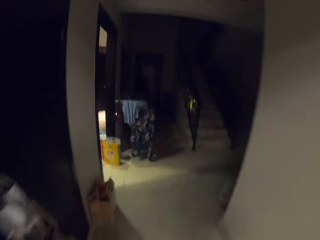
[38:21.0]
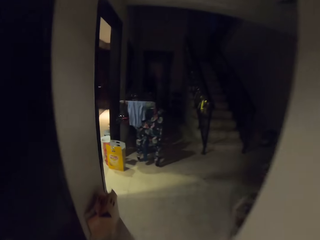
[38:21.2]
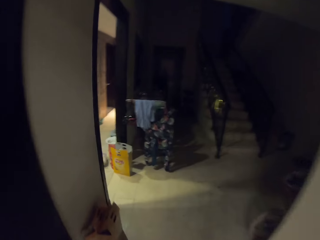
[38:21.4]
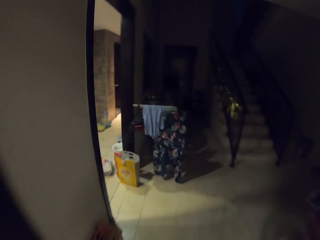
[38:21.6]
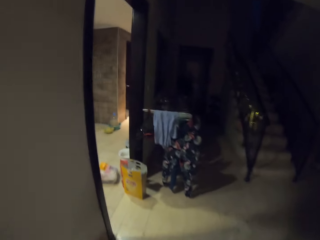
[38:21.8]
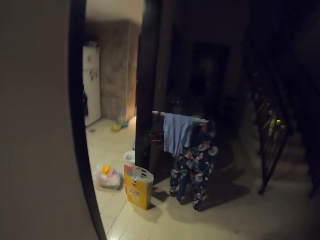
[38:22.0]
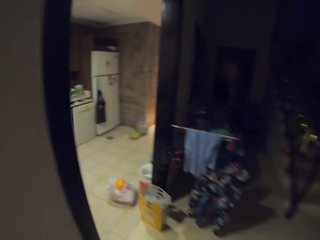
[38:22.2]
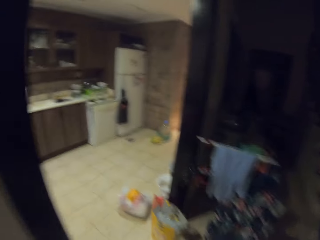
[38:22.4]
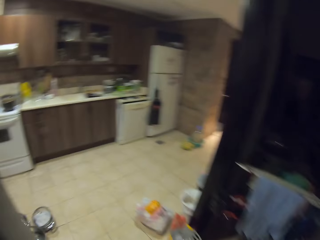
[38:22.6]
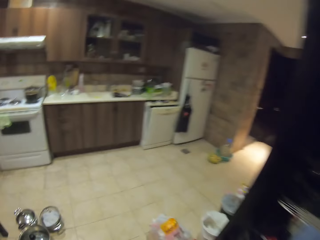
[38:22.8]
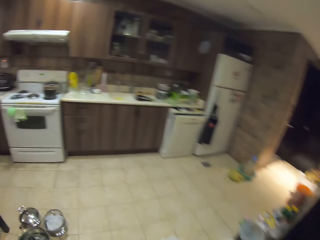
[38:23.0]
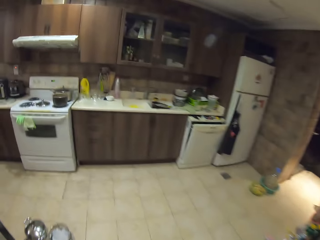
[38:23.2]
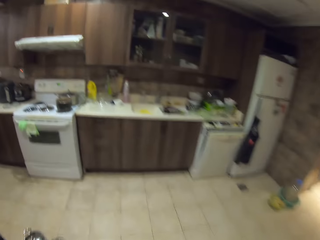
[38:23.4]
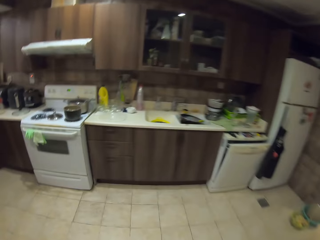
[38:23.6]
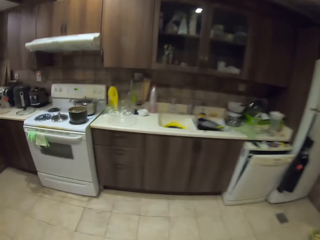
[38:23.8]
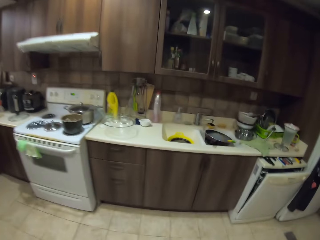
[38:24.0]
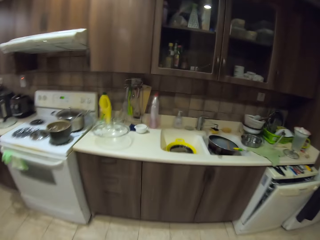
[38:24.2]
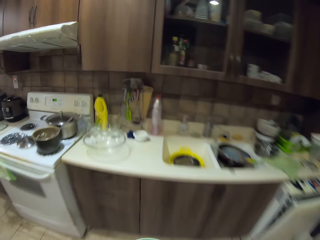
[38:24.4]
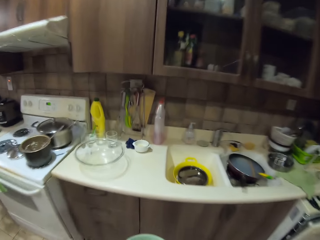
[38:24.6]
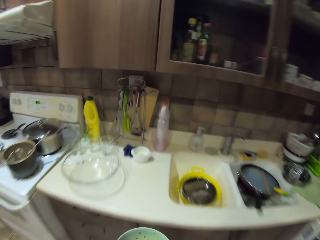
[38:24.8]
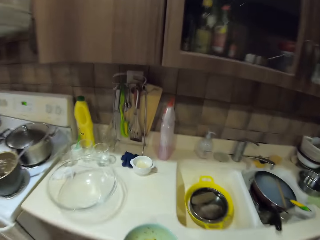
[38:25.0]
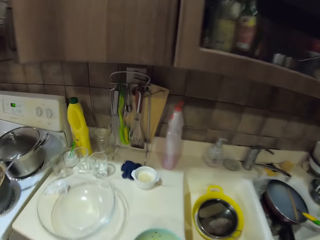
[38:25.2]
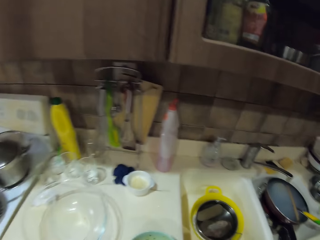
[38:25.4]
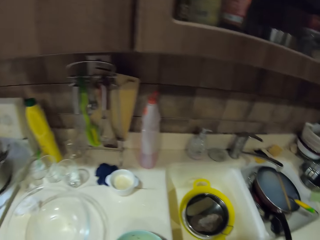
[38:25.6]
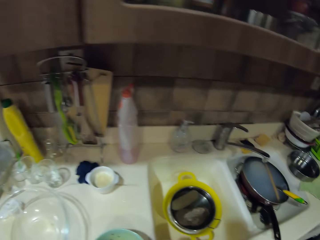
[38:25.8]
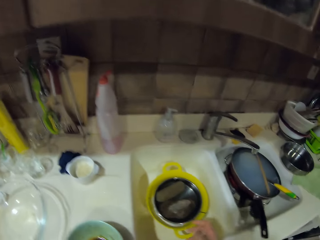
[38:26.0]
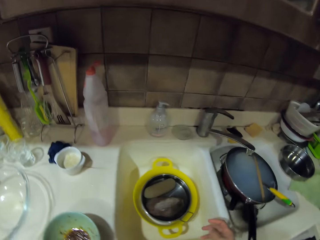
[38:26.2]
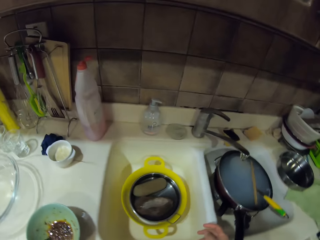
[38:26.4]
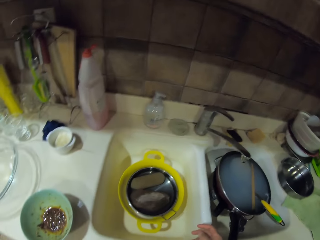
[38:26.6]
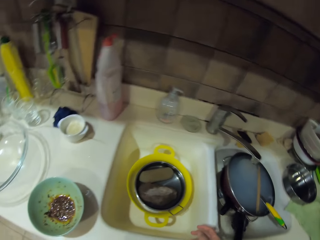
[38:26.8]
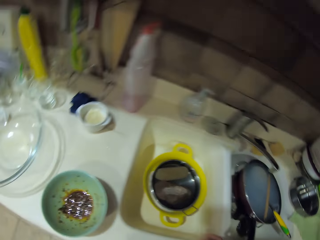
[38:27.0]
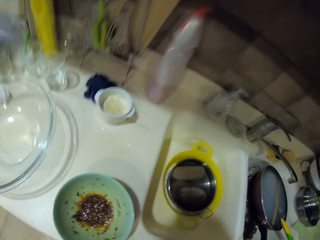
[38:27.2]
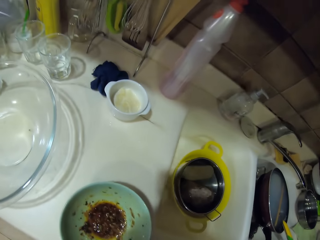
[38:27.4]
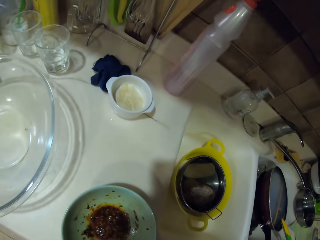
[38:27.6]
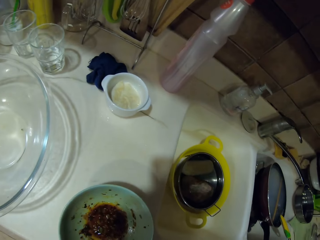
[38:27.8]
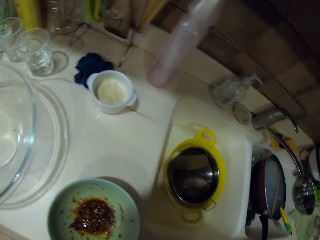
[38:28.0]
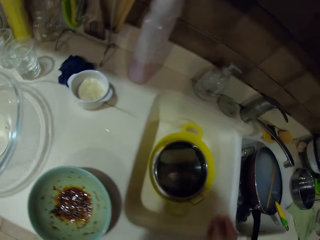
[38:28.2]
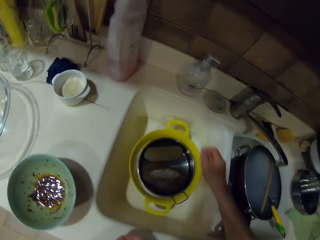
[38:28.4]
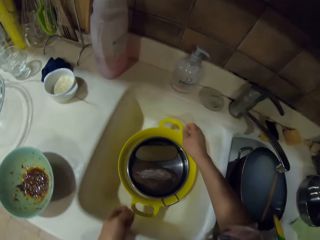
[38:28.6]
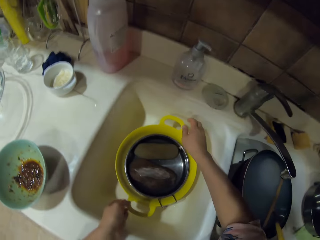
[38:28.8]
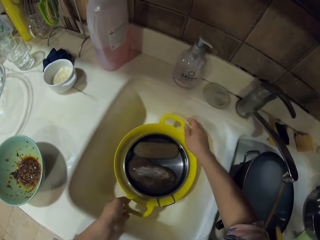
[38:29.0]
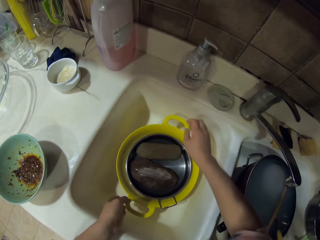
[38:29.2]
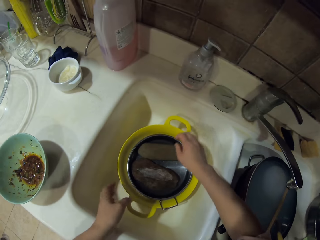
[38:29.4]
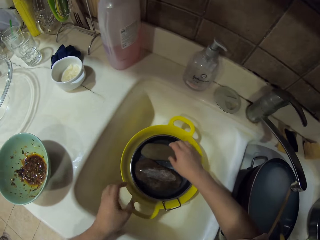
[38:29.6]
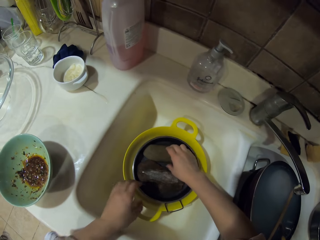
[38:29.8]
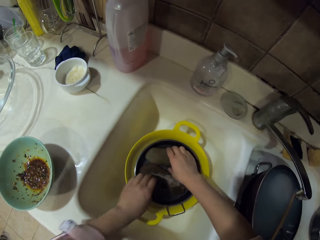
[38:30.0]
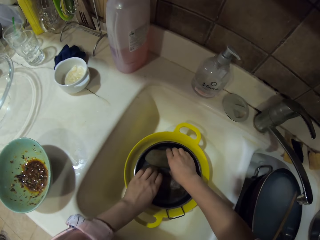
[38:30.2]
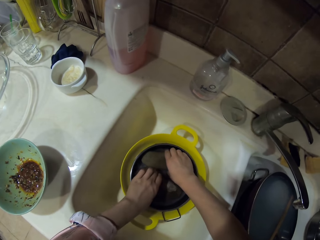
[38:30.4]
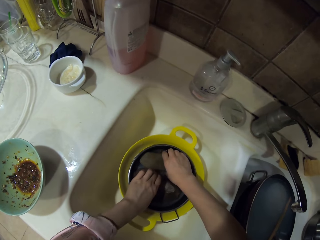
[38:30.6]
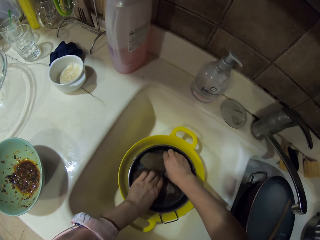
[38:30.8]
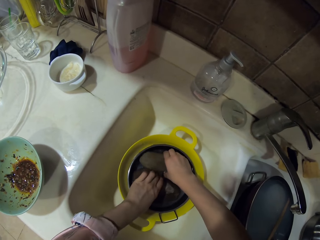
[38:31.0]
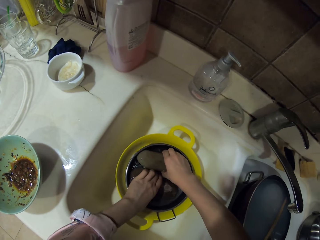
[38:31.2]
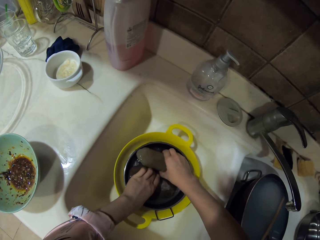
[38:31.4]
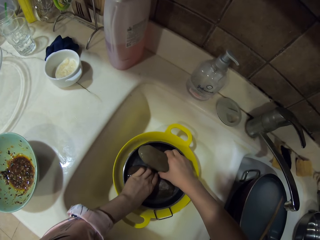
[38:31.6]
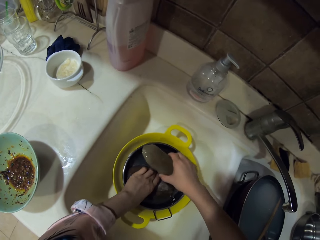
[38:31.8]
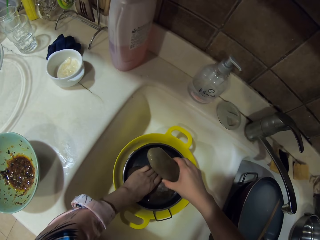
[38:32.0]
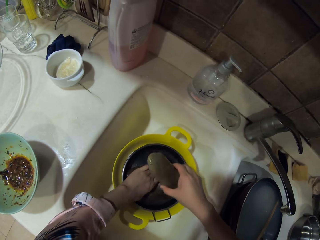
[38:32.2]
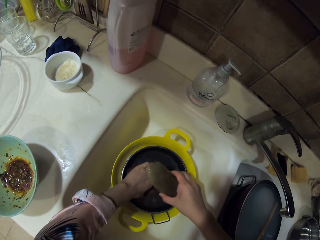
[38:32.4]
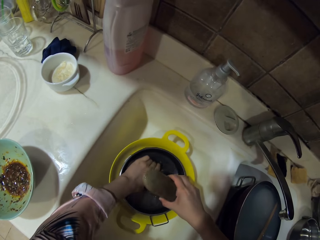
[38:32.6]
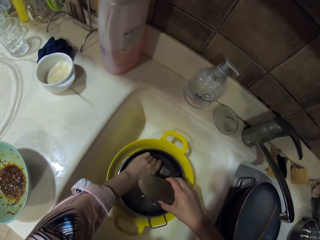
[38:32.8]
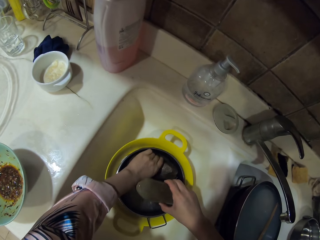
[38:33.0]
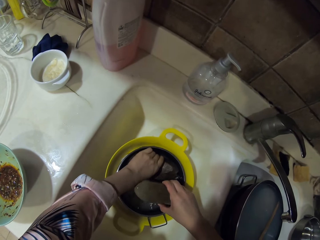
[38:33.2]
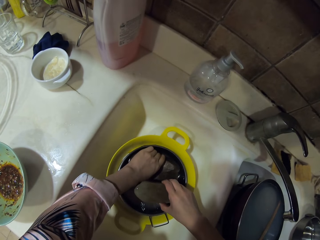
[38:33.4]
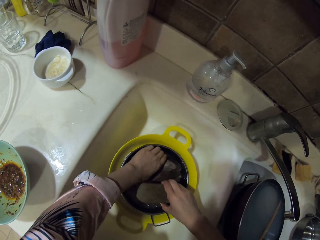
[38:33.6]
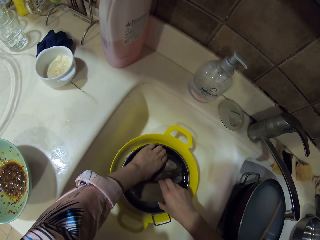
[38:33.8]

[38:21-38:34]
The camera wearer walks into the kitchen. They drop a bowl of something on the kitchen countertop. They adjust the bowl in the sink. They position something in the bowl.

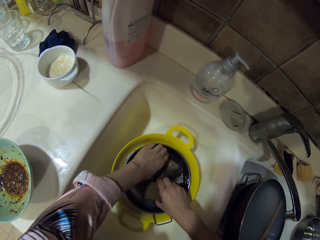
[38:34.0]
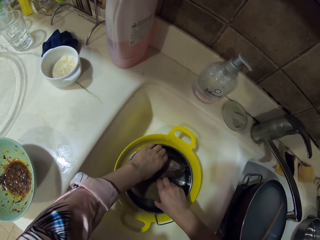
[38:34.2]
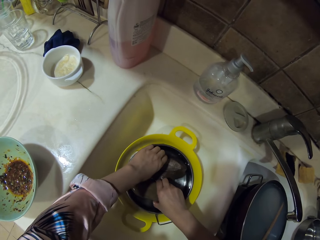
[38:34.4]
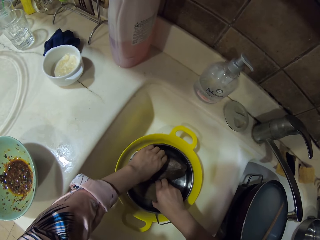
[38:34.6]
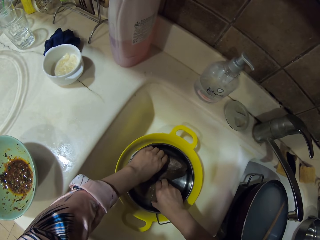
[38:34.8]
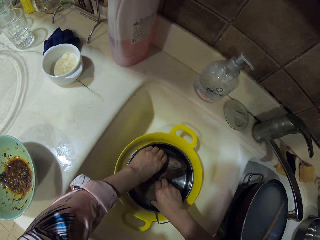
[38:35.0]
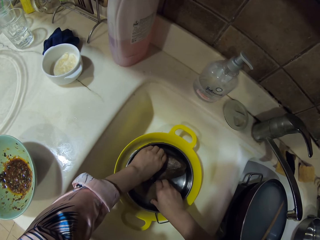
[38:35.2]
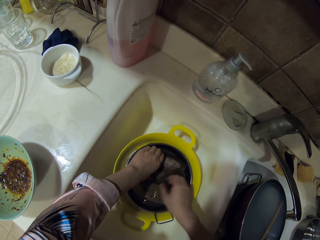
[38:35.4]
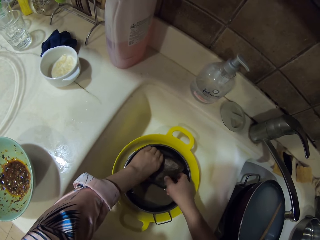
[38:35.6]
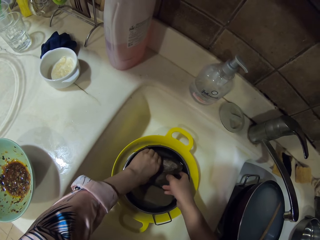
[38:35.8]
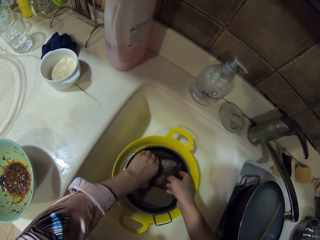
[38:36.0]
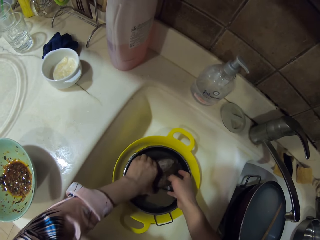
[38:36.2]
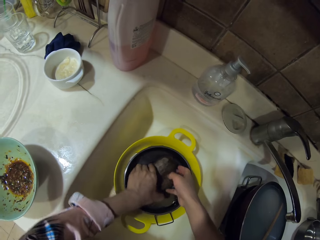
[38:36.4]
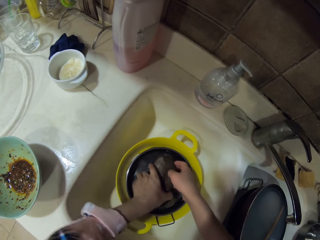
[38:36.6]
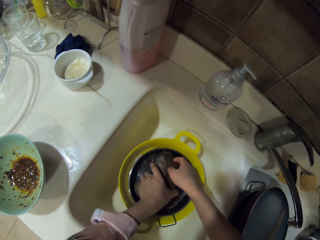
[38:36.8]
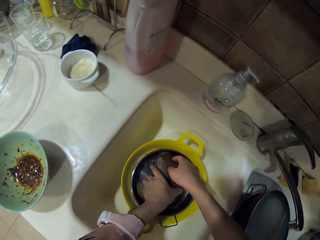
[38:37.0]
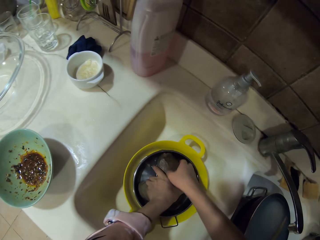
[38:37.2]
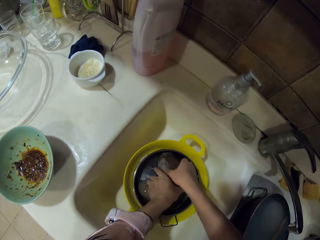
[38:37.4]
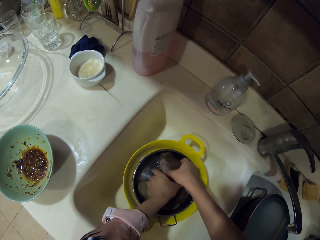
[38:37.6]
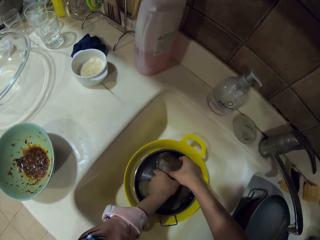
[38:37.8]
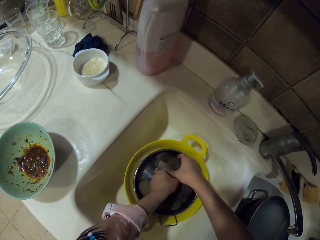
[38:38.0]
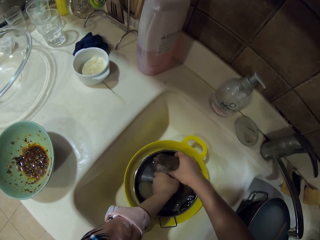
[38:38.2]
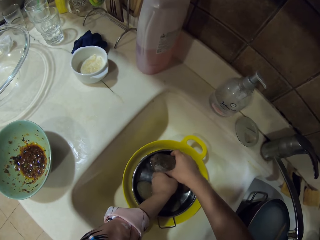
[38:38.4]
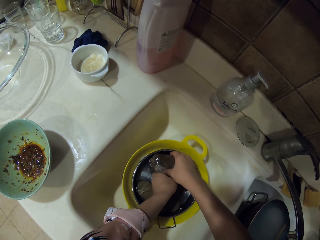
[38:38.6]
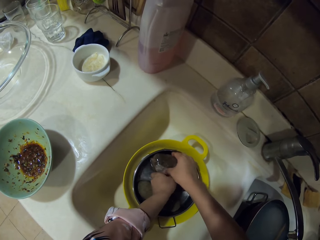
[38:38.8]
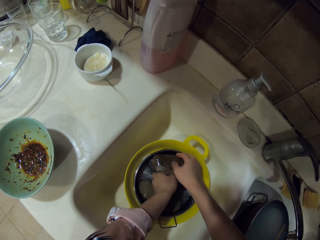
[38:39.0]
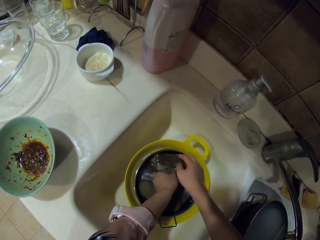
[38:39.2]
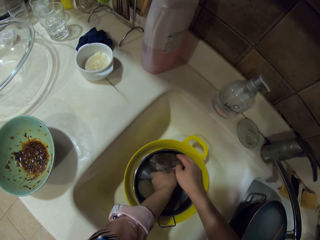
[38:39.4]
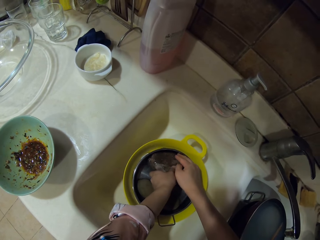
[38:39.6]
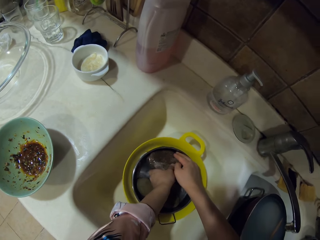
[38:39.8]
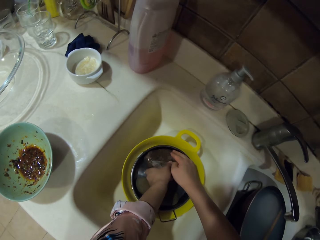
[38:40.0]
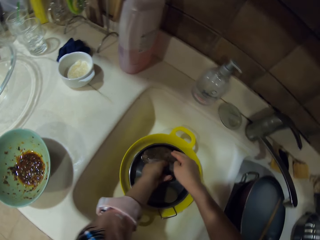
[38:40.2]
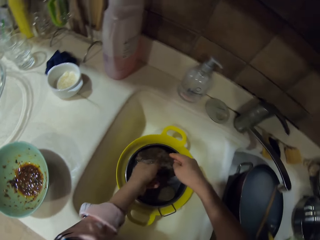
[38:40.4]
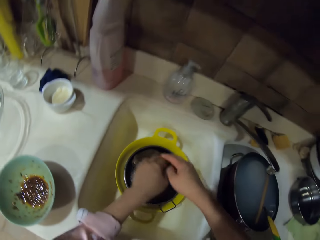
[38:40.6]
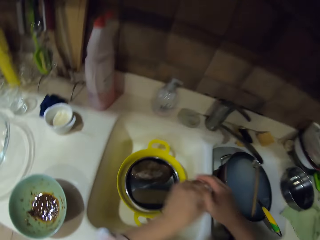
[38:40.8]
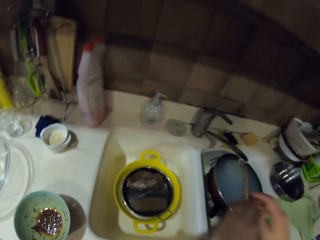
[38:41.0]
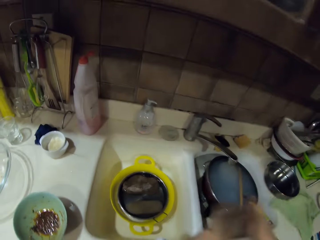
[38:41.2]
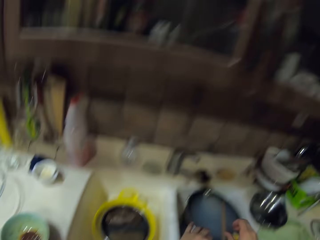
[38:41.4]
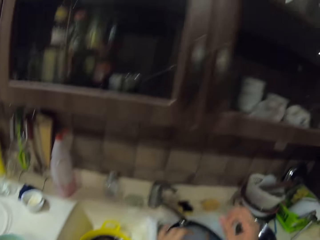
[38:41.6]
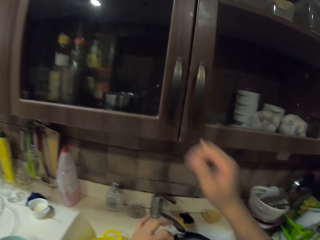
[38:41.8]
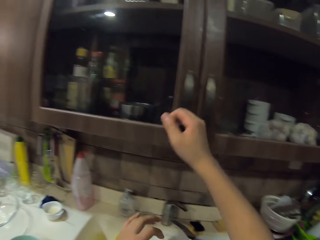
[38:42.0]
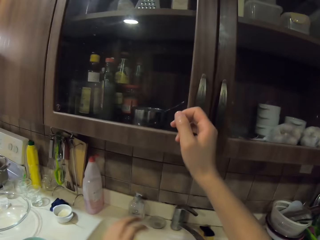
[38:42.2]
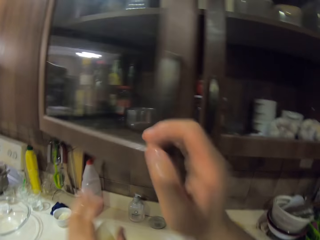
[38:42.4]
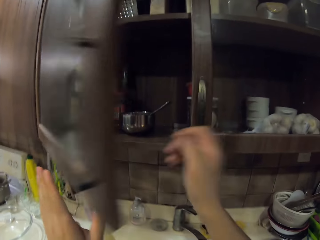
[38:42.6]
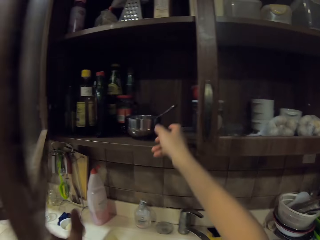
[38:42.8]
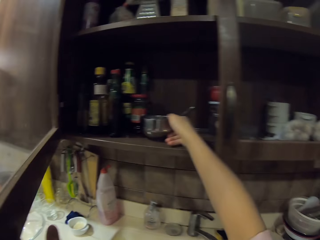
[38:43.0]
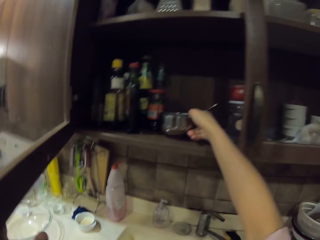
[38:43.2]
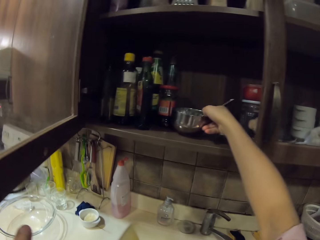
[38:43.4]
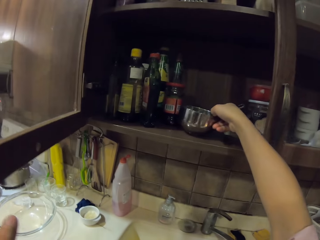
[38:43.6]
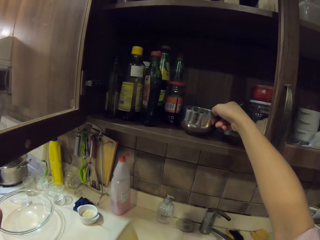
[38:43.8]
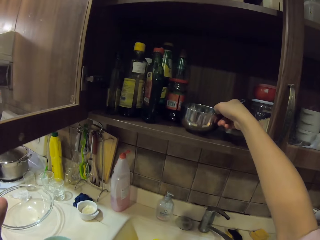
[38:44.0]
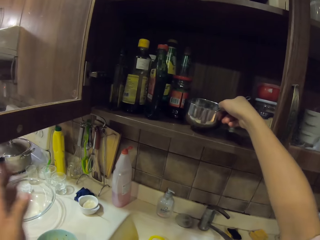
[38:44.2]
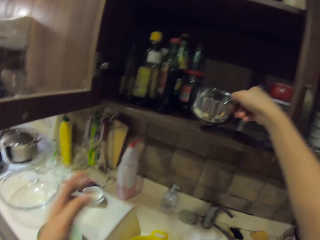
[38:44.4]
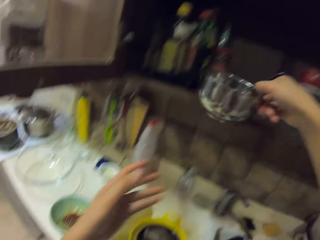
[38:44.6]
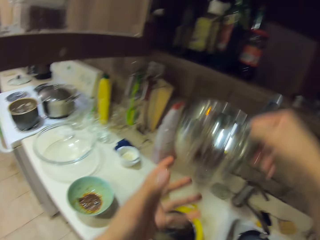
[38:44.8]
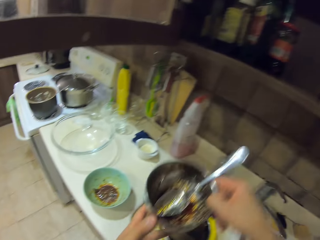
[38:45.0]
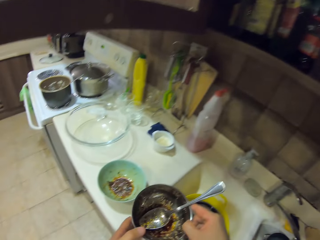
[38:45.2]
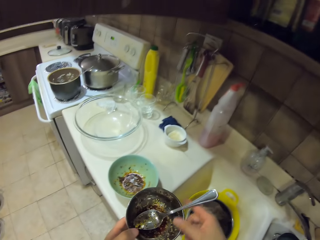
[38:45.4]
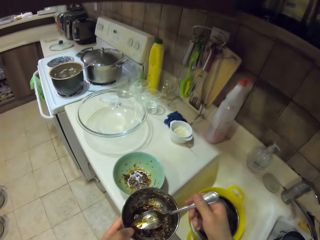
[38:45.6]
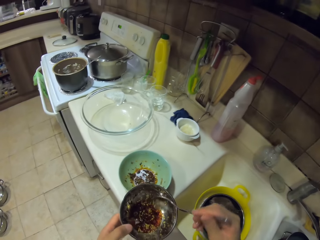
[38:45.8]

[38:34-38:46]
The camera wearer touches something on the sink. They shake hands in the sink. They open the upper kitchen cabinet door. They pick up a hot pot with something. They take the bowl in the cupboard.
